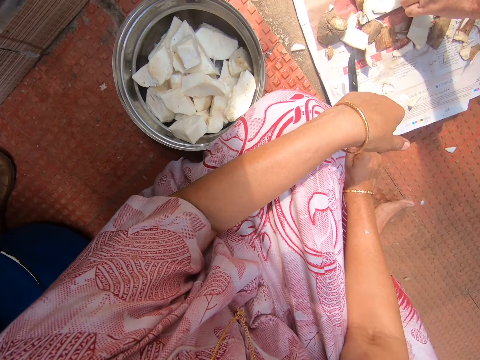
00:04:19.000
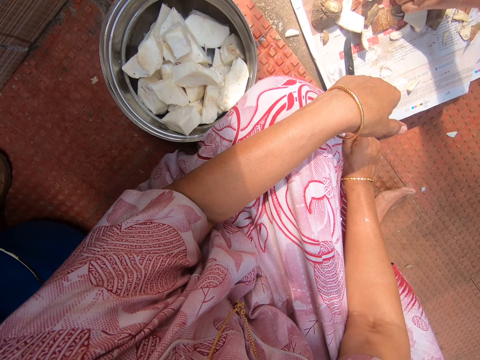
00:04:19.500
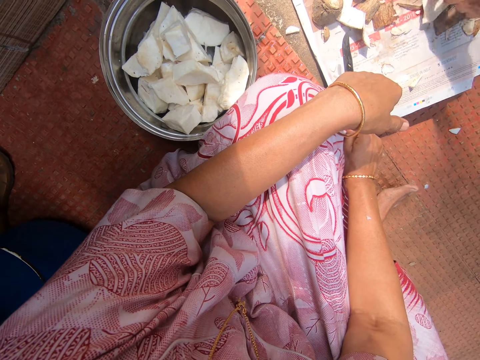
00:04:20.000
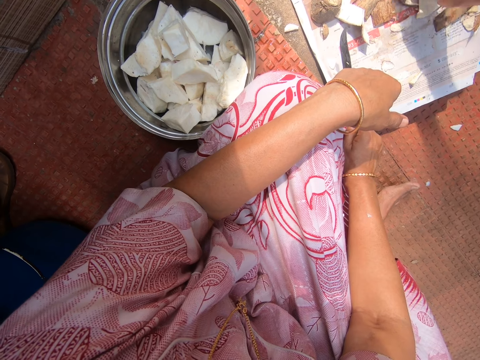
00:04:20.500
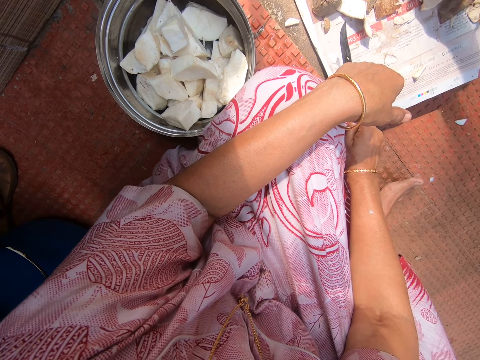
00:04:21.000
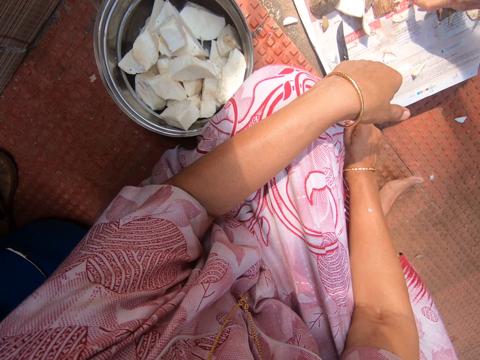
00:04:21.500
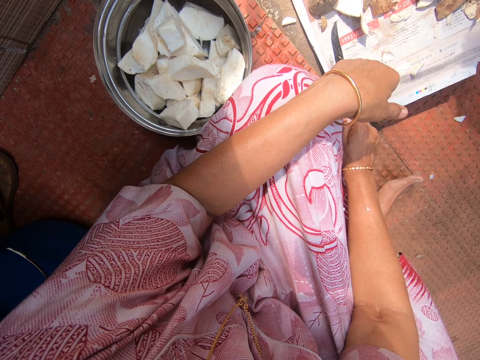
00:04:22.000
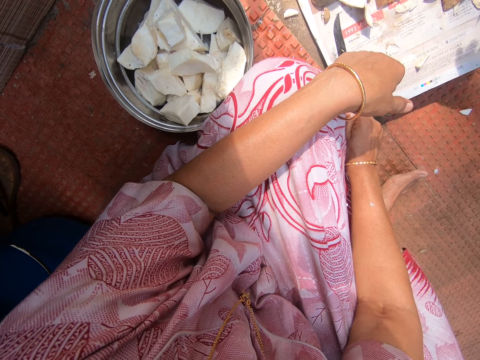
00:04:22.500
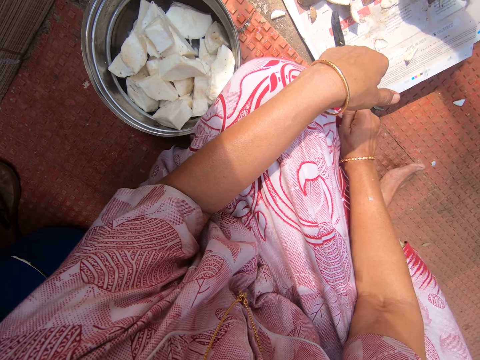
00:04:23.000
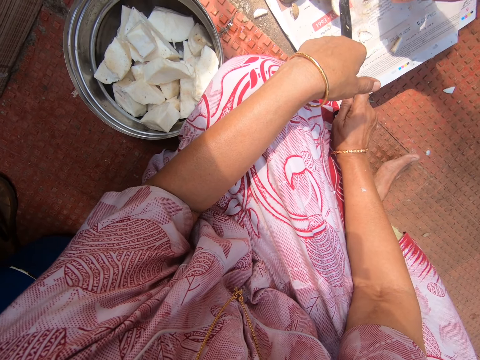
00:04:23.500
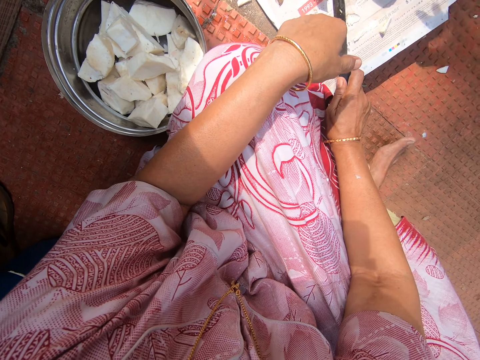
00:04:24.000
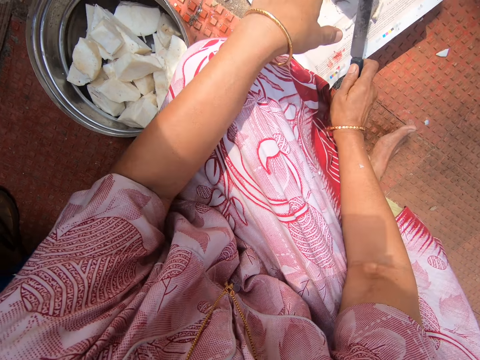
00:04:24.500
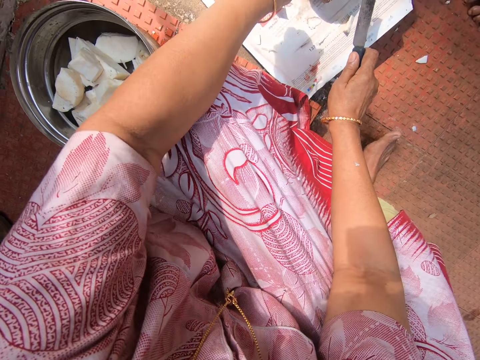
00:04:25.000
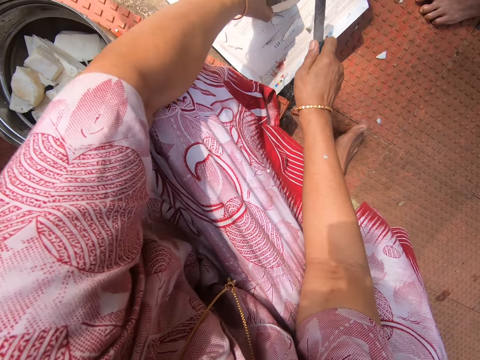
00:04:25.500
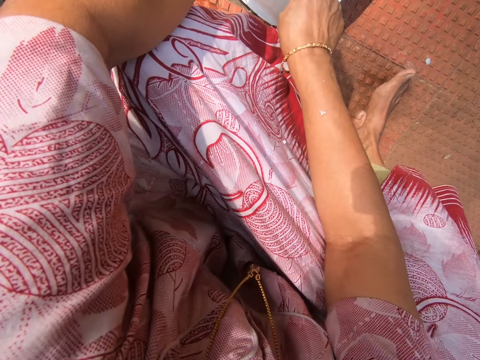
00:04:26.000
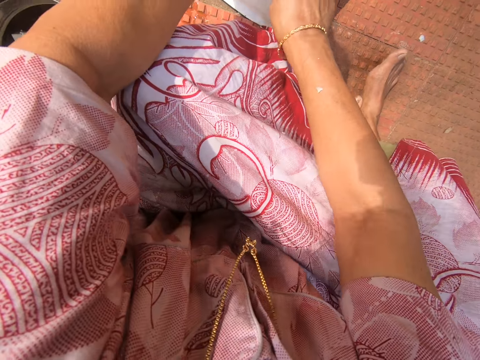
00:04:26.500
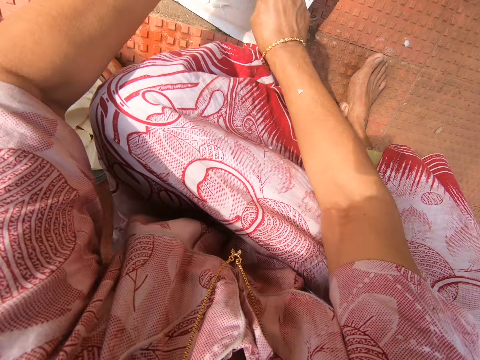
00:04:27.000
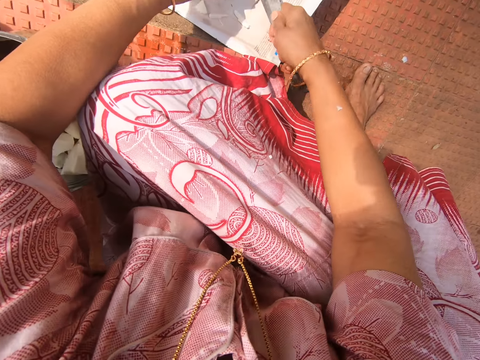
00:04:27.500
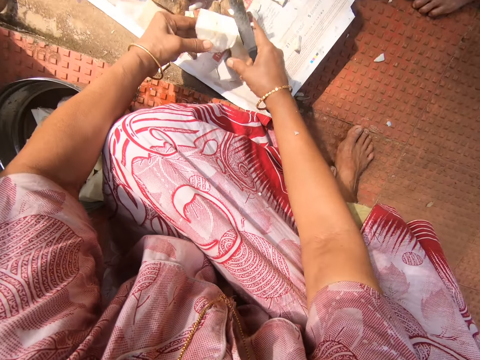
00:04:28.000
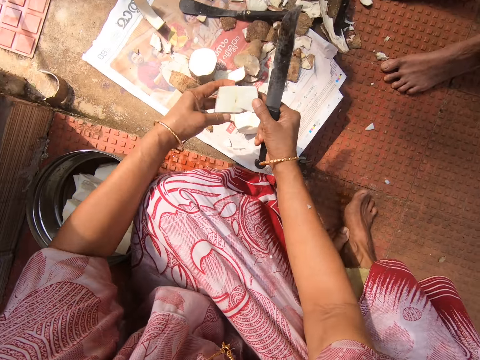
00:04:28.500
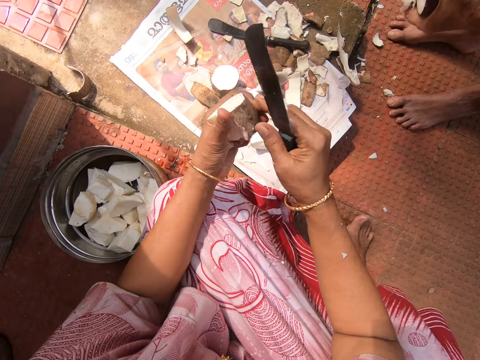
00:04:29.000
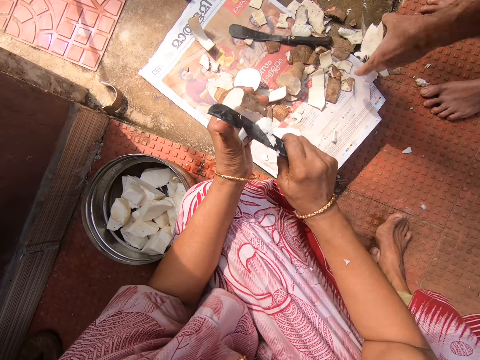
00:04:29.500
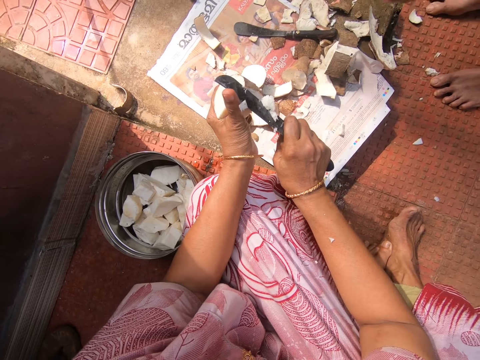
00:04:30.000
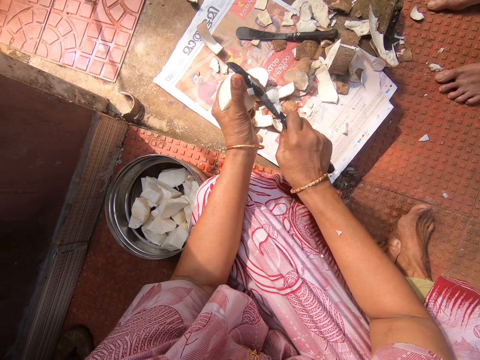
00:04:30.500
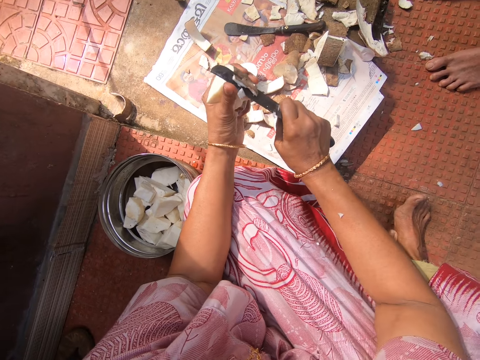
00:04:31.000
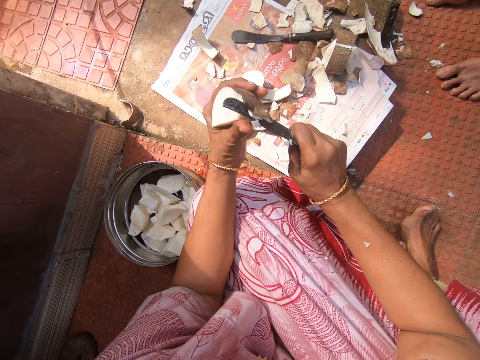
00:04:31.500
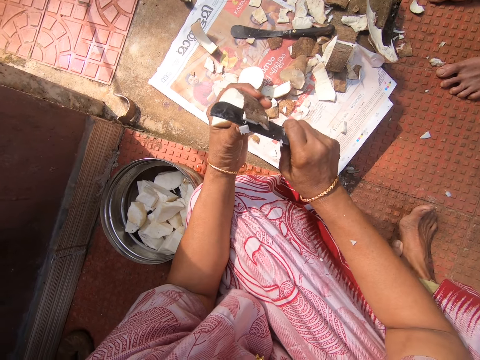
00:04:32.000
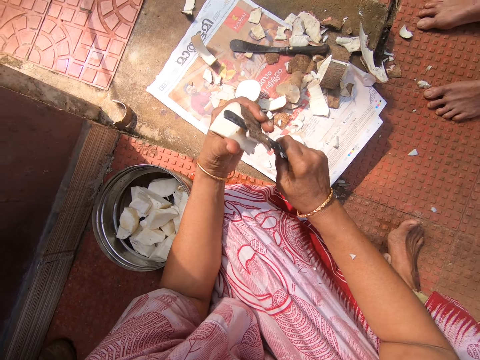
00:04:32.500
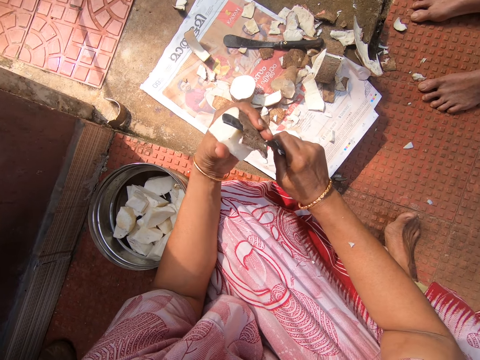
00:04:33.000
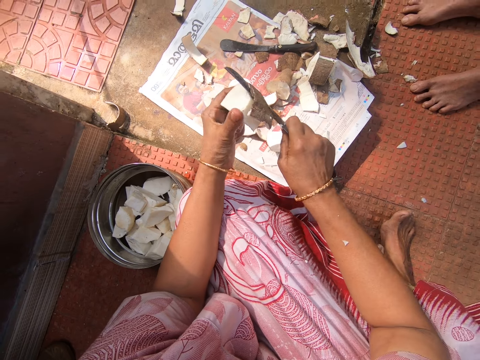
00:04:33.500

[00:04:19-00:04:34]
A man cuts cassava with a knife. The camera wearer picks up a cassava on the magazine. They hold a cassava on the newspaper. They cut the cassava with a knife. They take the cassava. The man moves his hand. The camera wearer peels the cassava with a knife. The man puts cassava on the newspaper.

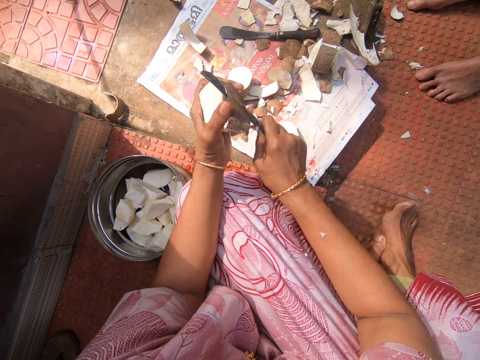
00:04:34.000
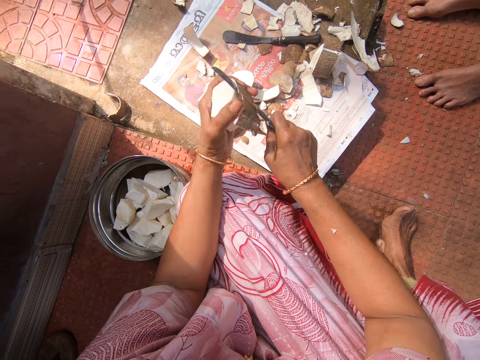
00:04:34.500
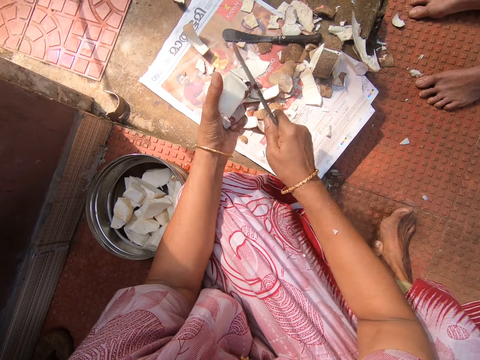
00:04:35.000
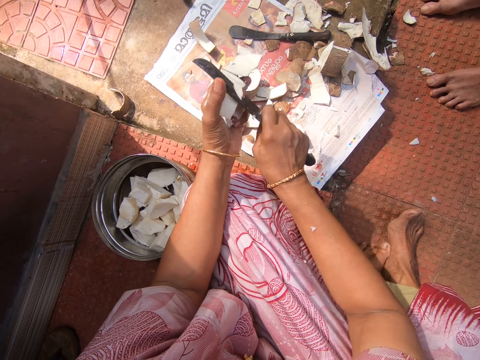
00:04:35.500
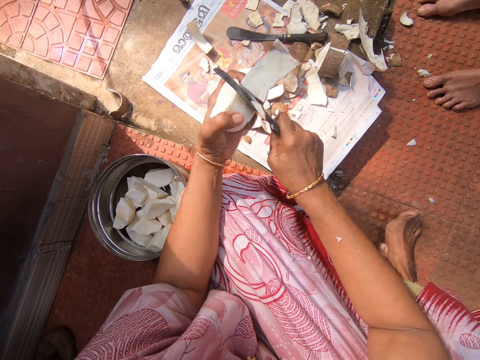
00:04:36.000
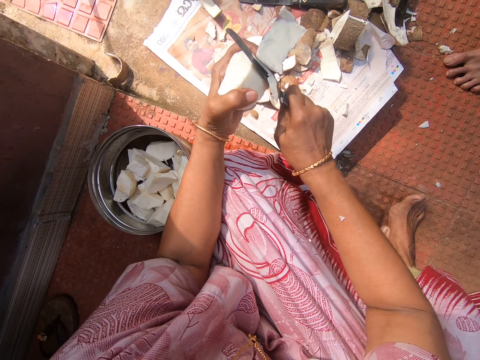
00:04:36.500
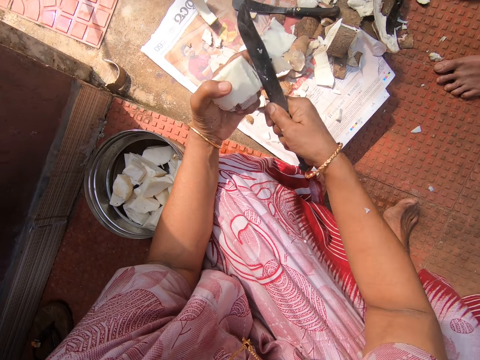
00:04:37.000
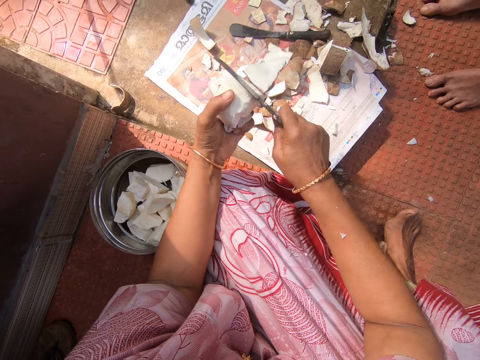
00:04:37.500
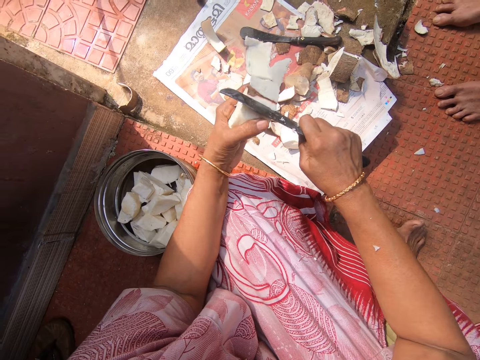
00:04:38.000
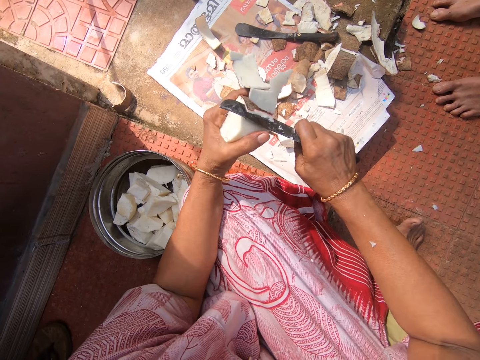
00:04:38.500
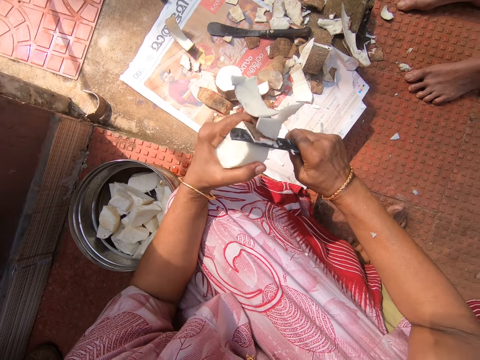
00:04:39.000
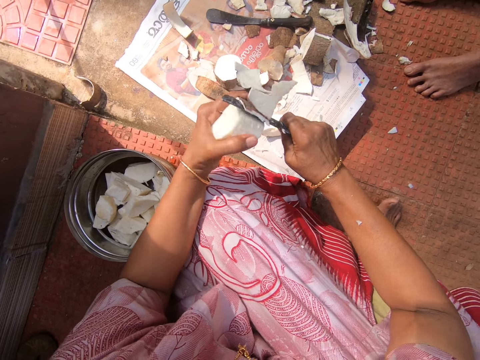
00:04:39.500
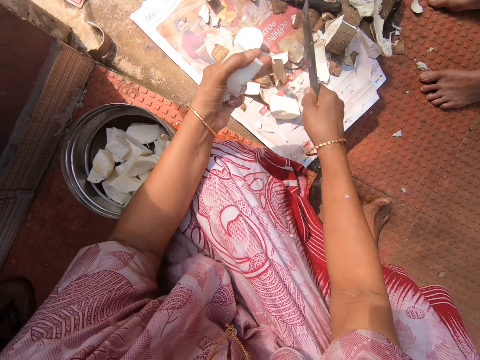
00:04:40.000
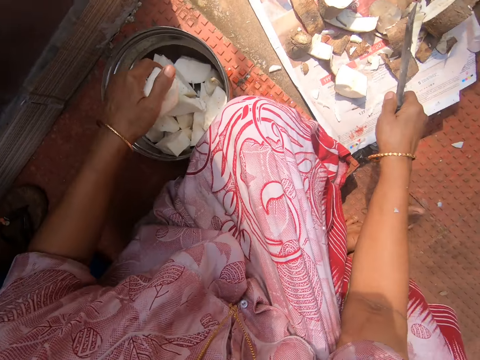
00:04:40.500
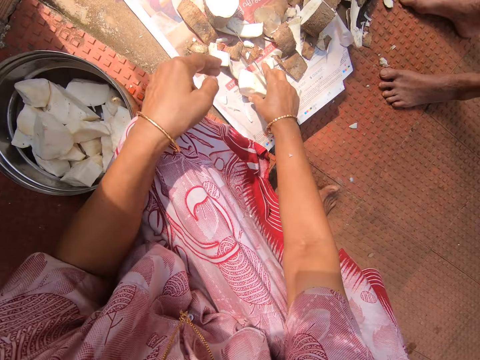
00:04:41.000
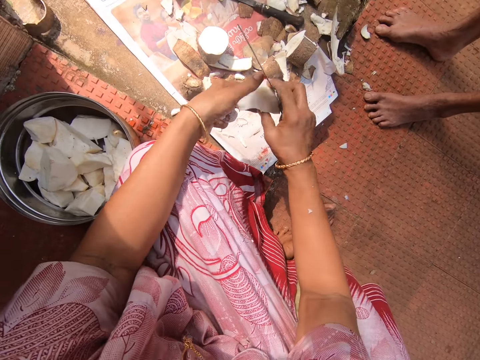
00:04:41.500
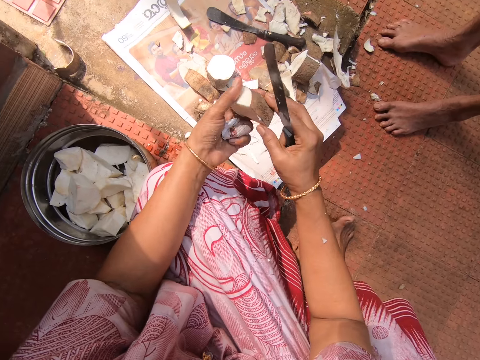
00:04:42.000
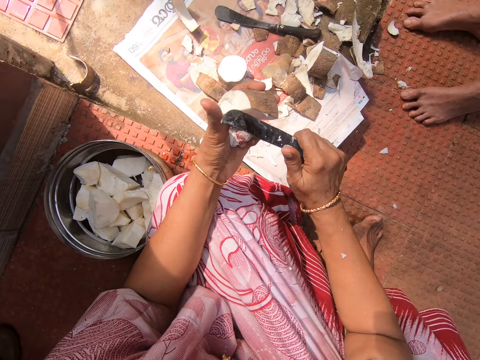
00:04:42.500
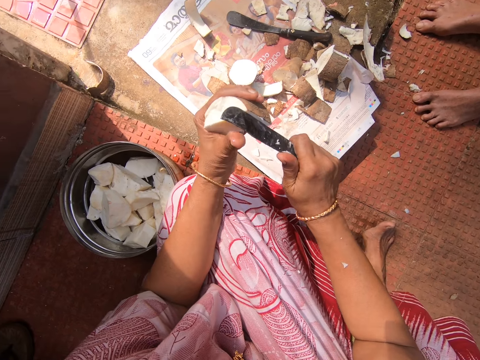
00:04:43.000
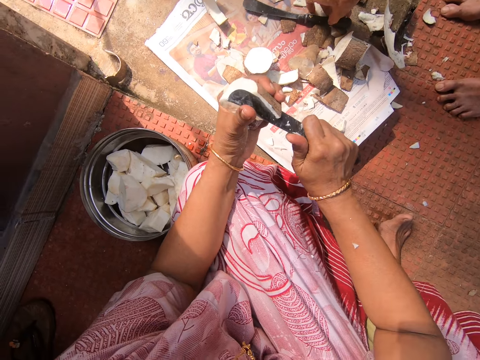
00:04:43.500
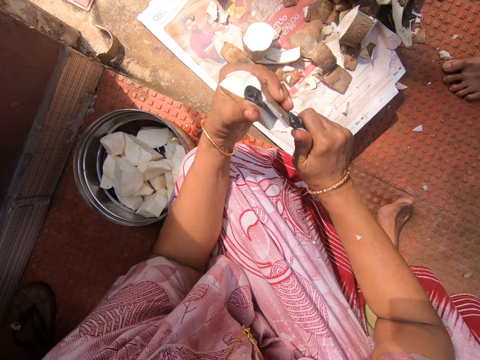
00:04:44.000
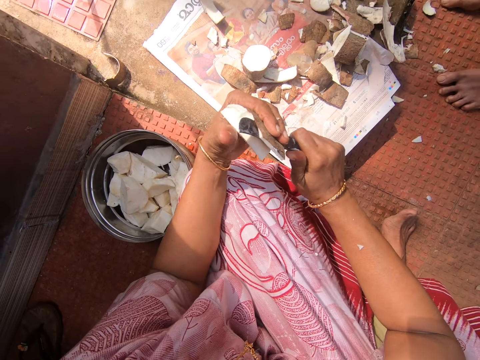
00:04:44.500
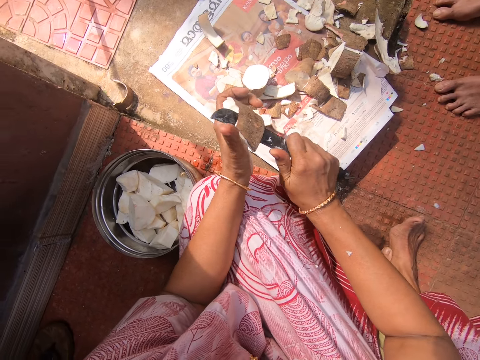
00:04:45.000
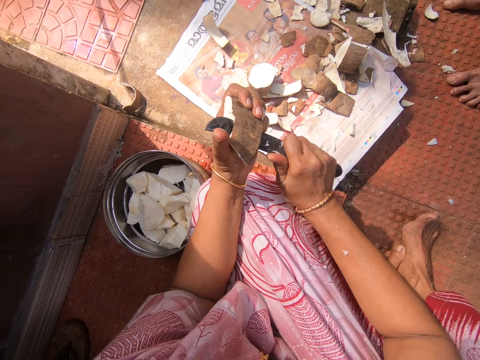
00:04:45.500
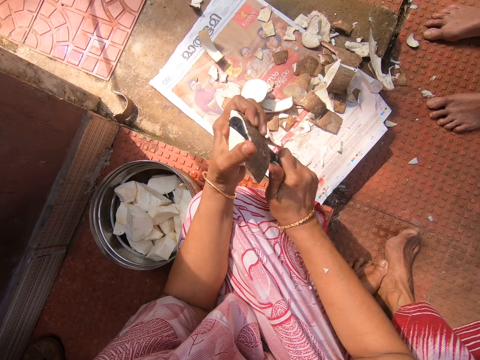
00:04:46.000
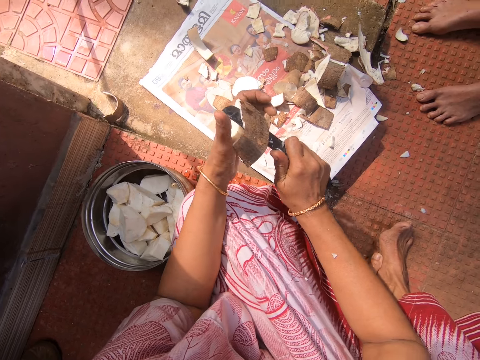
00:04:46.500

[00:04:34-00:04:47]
The camera wearer drops the peel on the magazine or newspaper. They drop the cassava in the bucket or pot. A man bends downwards. The camera wearer picks a piece of cassava on the magazine. They peel the cassava with a knife. The man picks up a knife.
